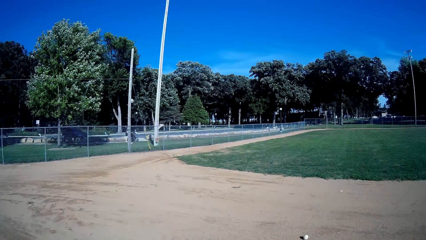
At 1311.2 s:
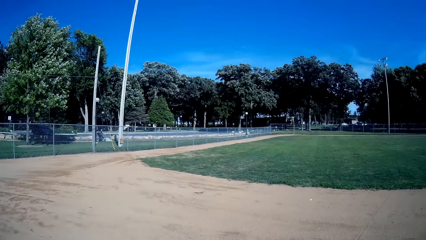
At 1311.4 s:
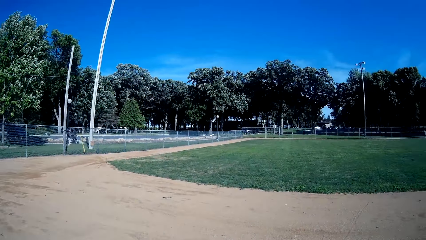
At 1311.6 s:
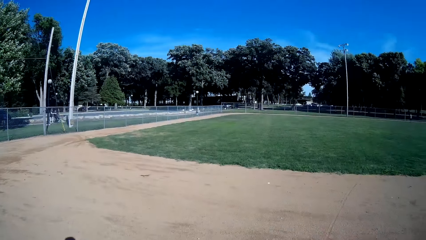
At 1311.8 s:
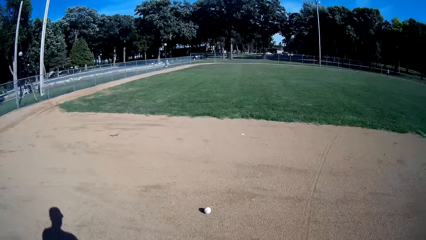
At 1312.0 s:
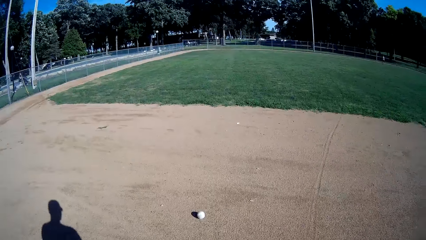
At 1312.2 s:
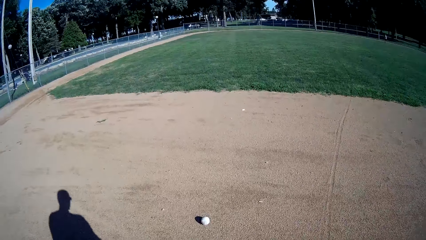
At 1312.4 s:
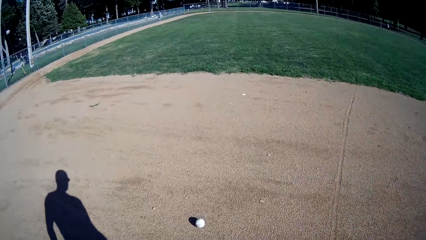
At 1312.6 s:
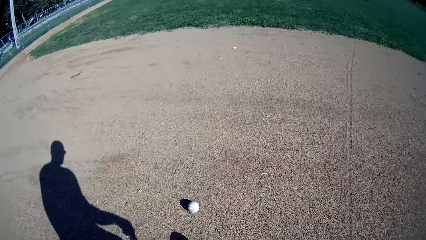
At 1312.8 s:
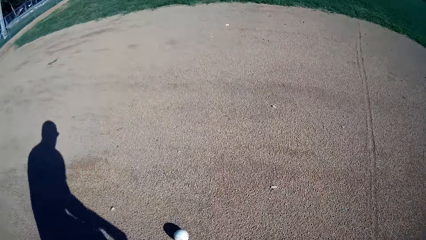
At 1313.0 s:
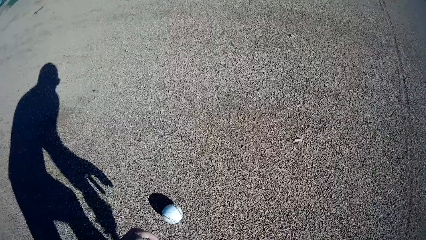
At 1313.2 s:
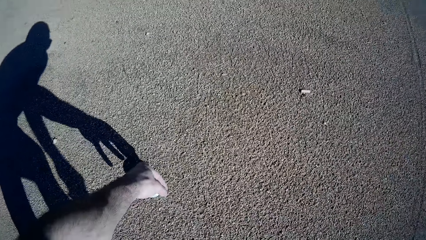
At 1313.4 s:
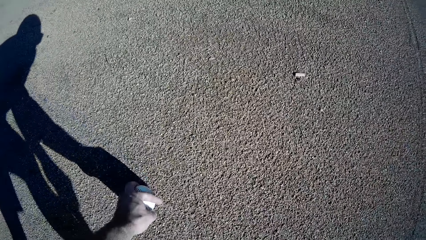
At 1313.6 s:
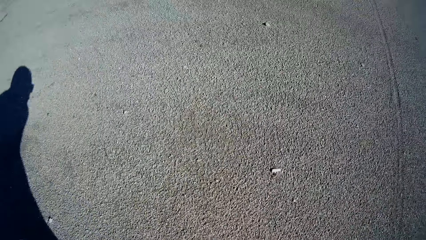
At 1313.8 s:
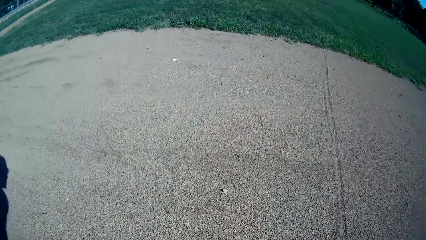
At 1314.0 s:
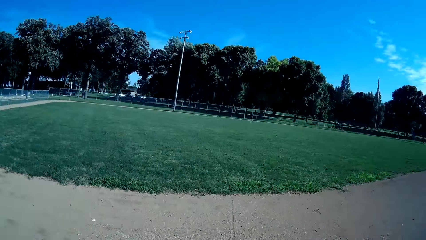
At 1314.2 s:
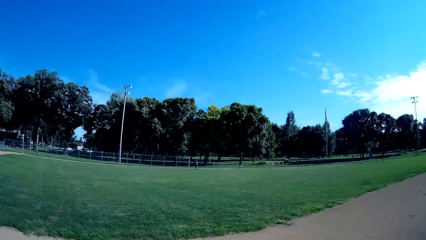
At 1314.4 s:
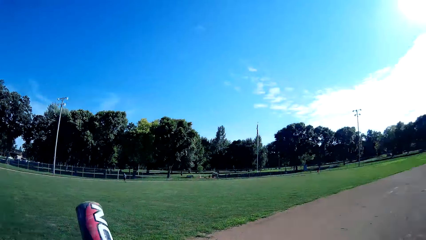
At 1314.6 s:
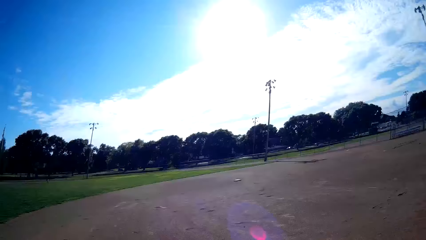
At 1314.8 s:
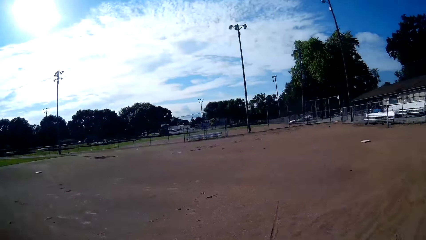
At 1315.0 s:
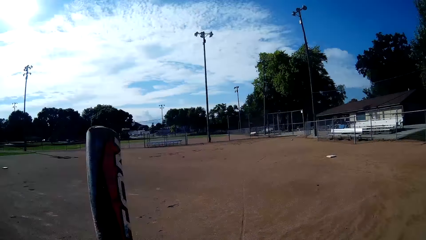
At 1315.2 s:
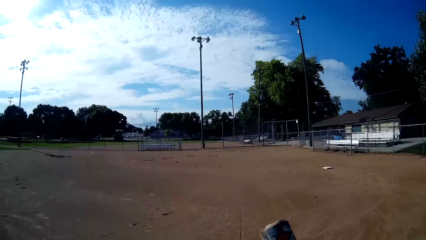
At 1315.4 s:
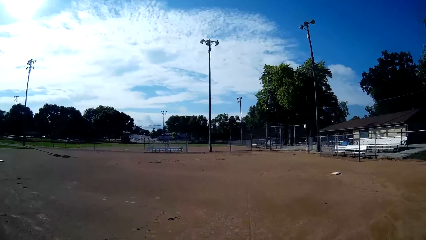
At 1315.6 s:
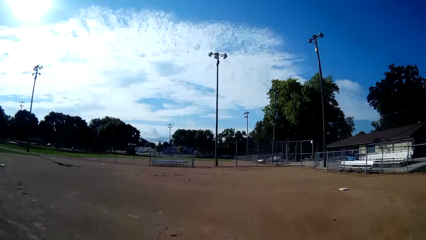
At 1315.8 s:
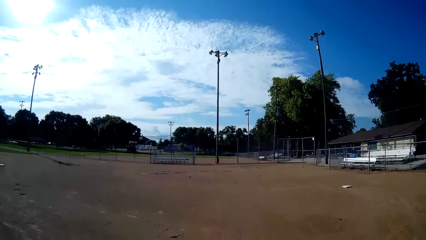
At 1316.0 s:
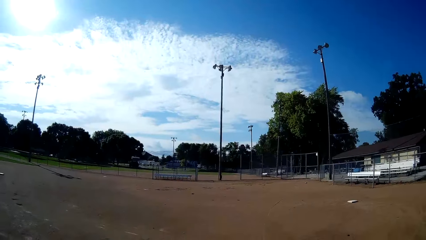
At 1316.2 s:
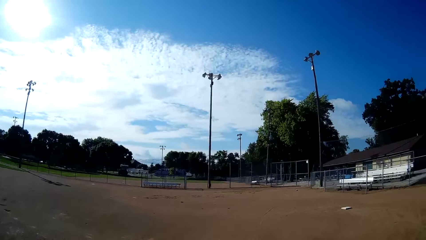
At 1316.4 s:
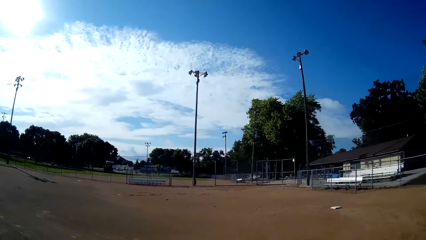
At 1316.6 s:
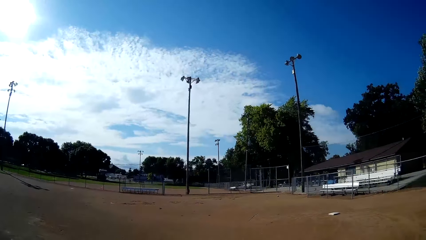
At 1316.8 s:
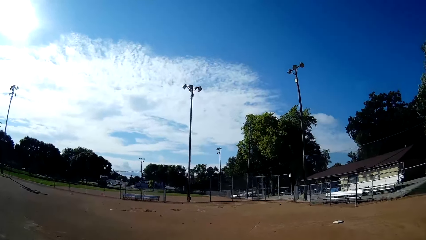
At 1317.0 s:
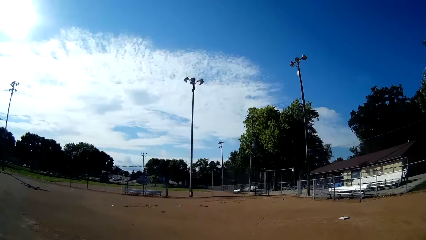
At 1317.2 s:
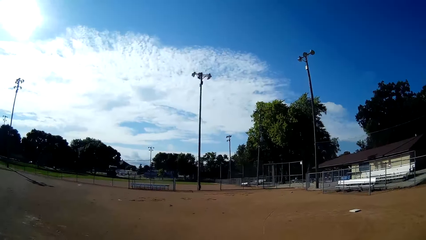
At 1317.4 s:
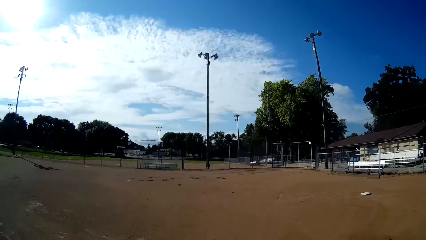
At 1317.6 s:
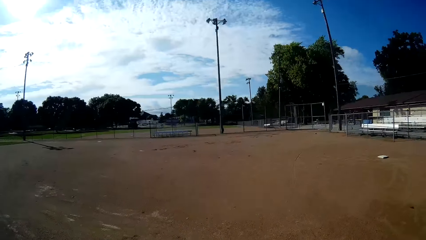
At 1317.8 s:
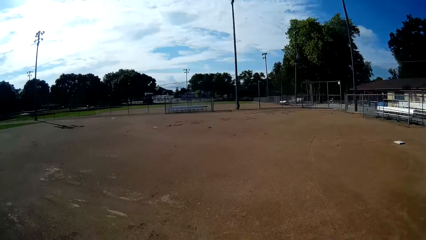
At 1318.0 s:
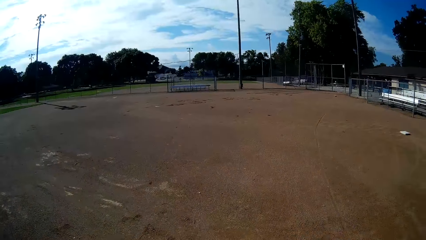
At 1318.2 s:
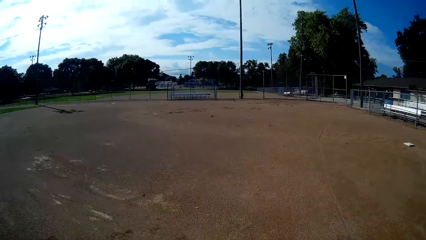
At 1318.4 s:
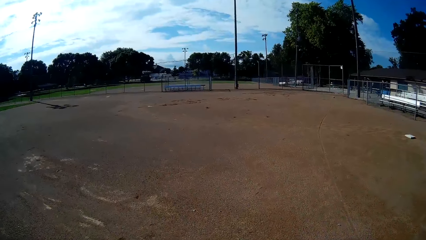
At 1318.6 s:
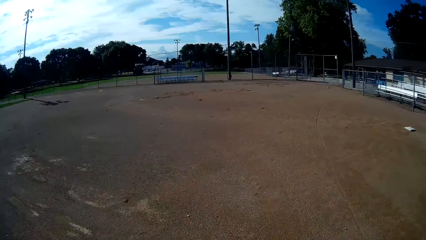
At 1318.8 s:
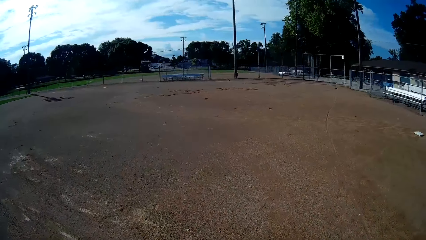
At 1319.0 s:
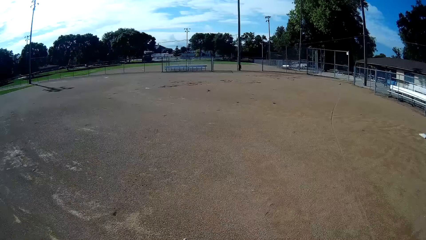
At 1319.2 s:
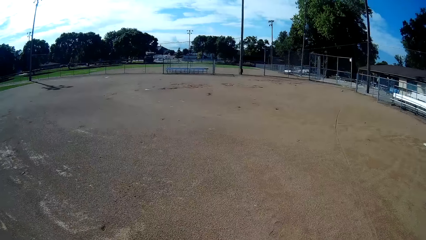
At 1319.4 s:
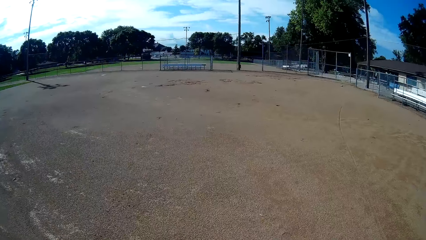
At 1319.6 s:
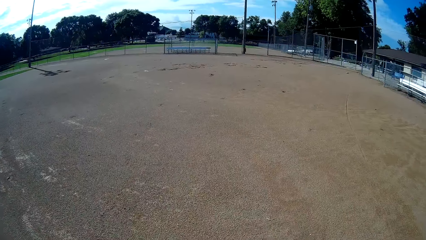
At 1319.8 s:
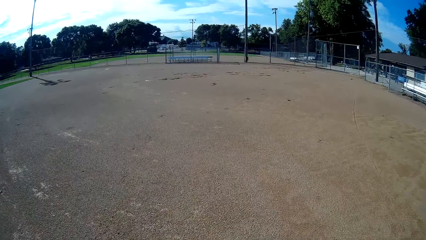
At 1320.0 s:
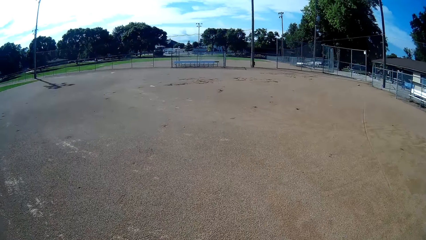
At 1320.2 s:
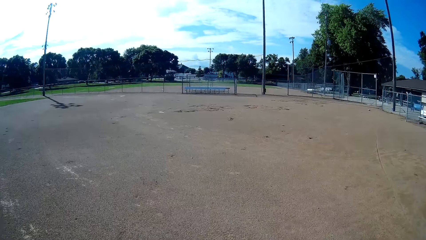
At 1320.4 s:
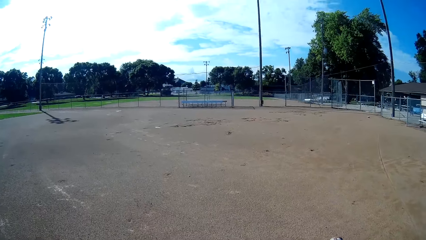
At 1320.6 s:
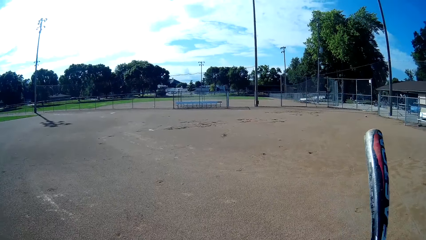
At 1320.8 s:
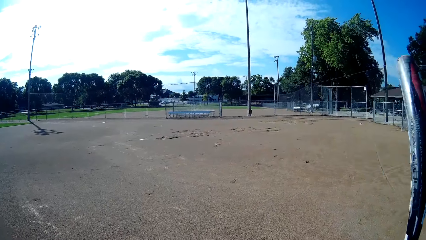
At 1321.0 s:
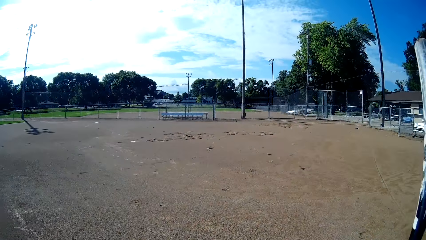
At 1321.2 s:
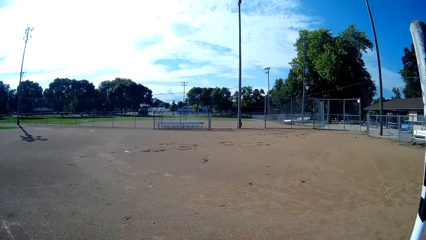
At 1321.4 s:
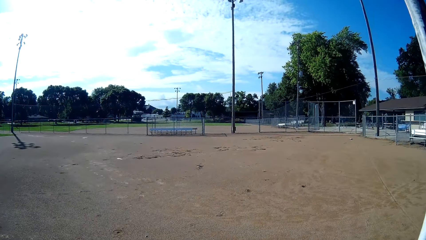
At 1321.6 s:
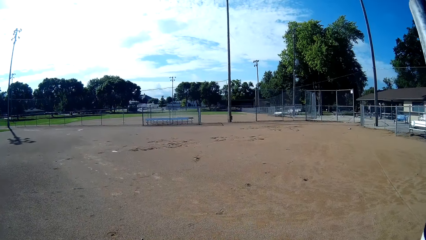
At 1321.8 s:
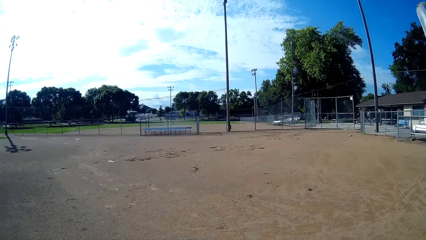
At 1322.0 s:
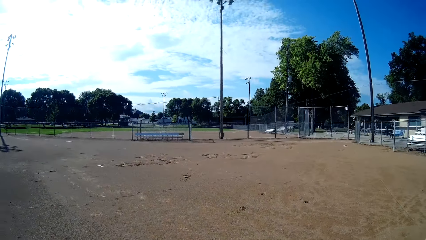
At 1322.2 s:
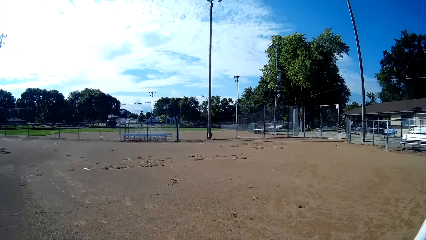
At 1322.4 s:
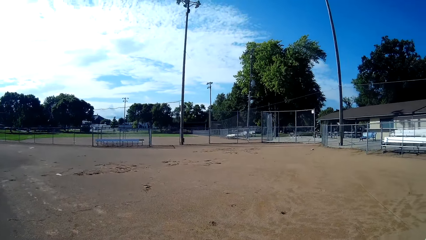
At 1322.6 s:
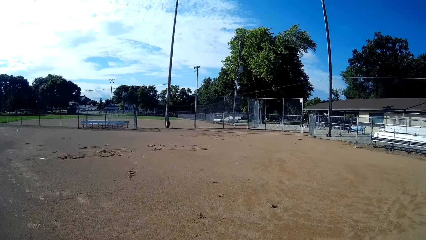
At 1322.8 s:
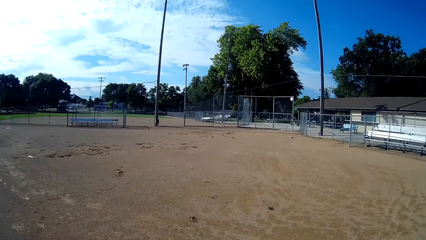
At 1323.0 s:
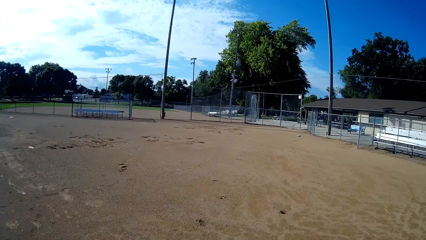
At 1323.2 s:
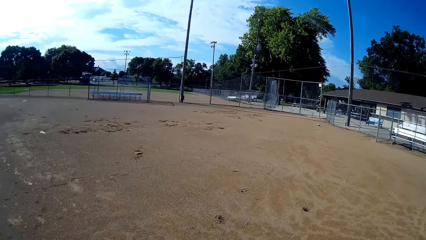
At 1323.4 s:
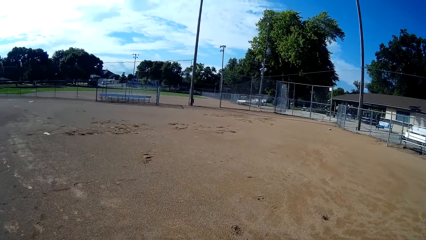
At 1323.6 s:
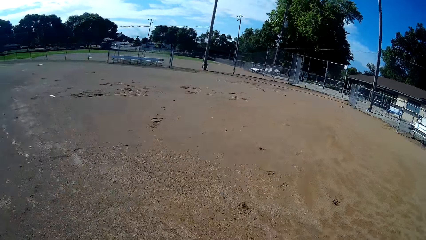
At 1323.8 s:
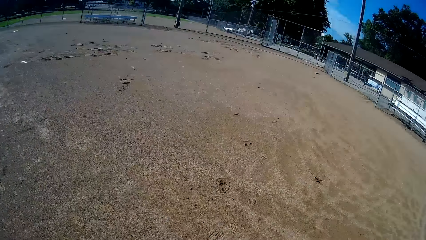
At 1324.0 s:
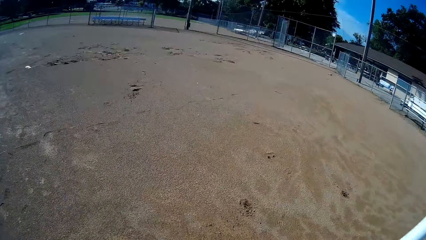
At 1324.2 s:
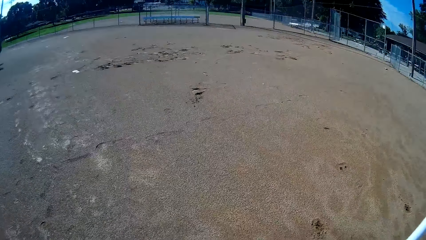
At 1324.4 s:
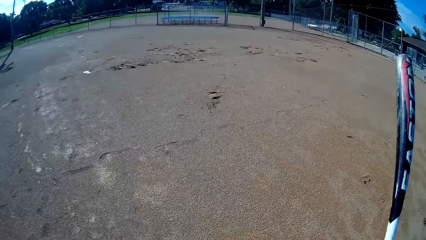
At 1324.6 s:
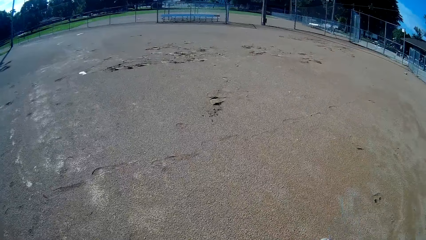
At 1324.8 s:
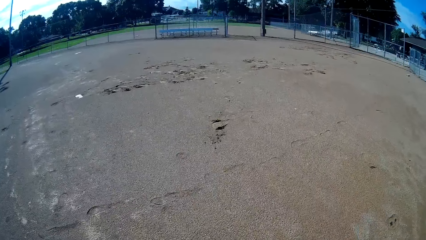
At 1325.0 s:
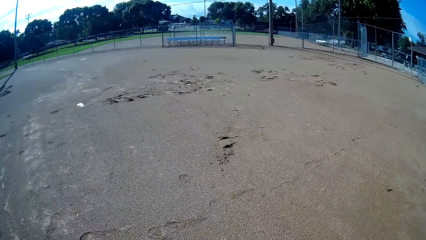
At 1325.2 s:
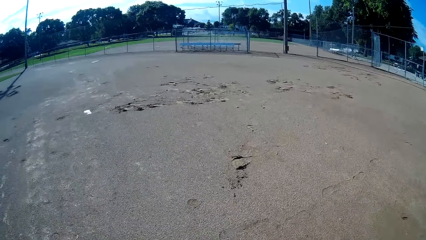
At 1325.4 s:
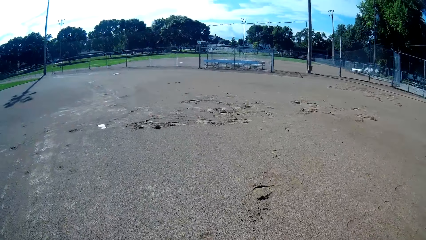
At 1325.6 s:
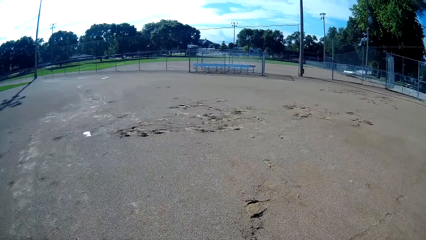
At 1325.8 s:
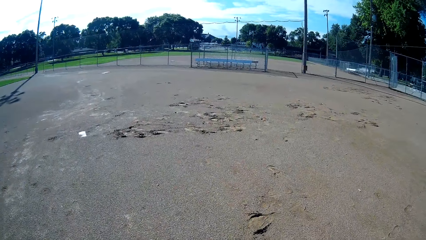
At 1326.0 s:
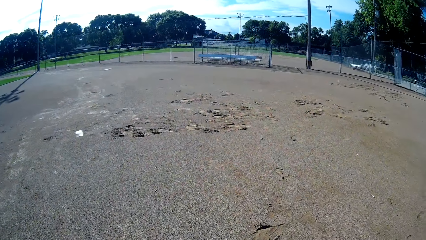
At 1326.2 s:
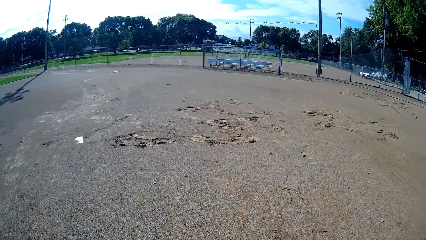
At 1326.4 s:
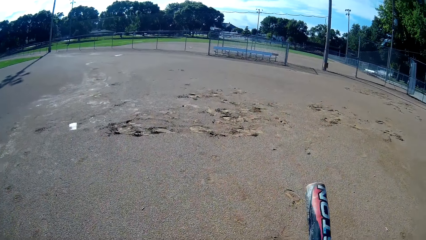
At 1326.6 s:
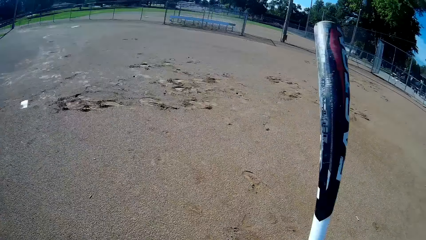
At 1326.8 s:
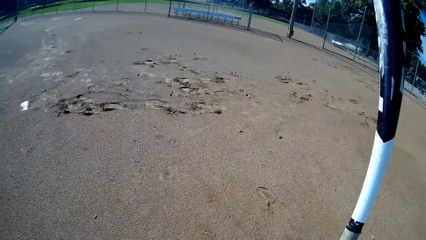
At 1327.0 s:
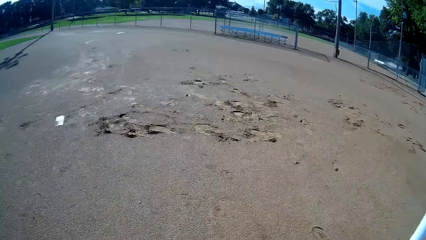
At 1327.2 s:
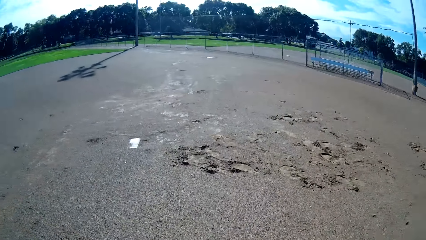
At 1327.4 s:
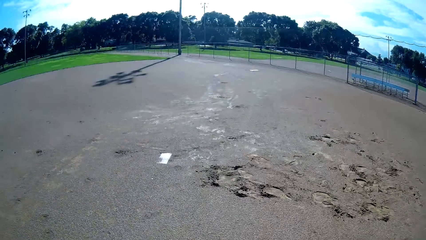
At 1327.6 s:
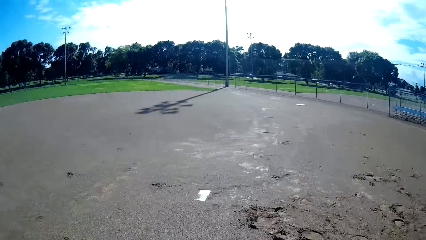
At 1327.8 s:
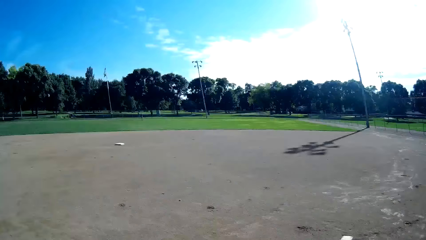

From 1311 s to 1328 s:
The camera wearer picks up the baseball on the floor. They walk around.
